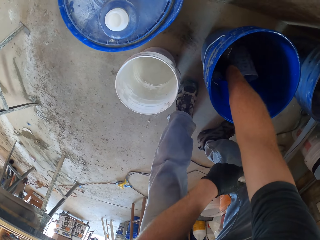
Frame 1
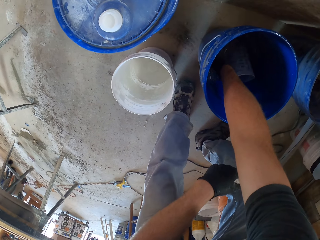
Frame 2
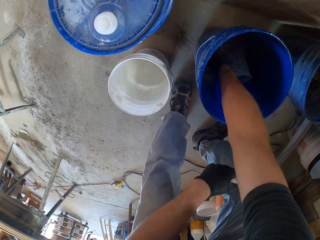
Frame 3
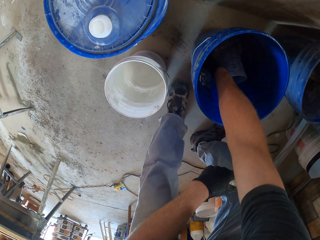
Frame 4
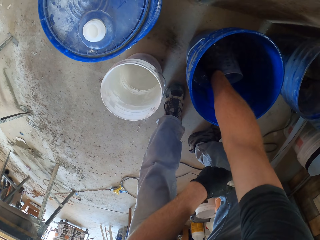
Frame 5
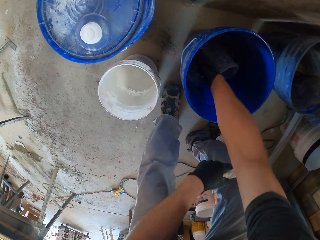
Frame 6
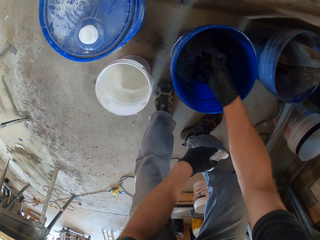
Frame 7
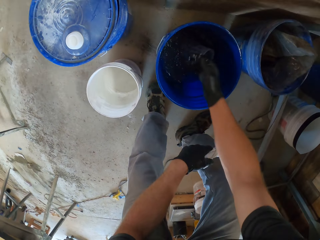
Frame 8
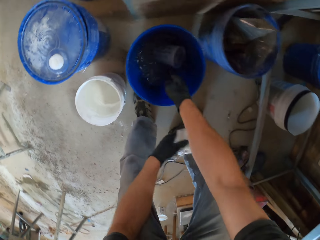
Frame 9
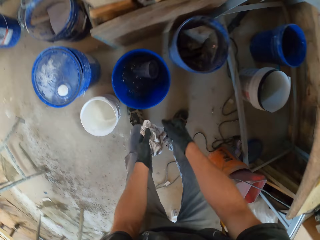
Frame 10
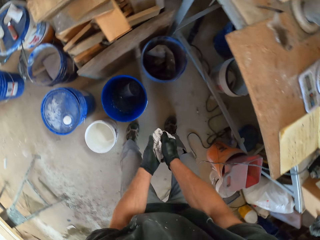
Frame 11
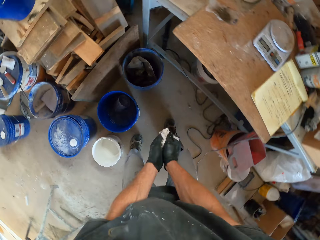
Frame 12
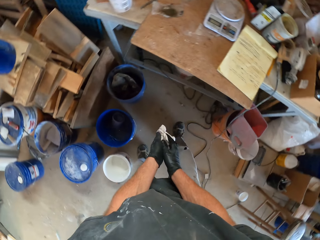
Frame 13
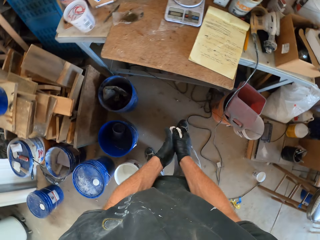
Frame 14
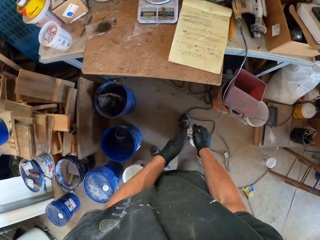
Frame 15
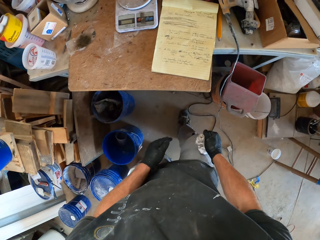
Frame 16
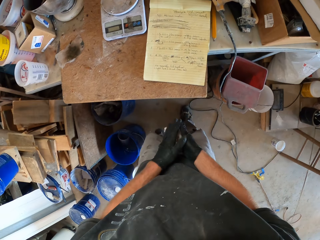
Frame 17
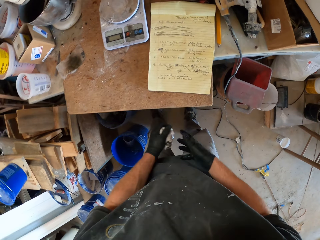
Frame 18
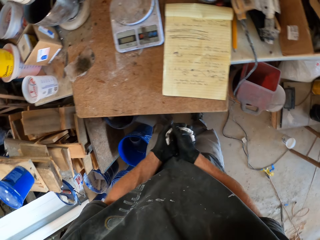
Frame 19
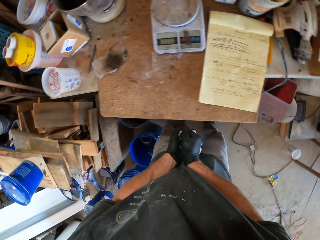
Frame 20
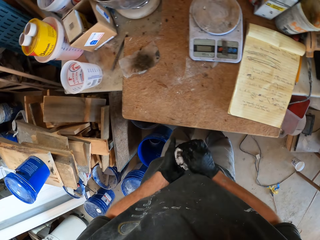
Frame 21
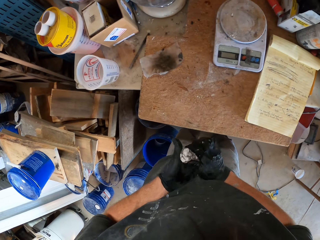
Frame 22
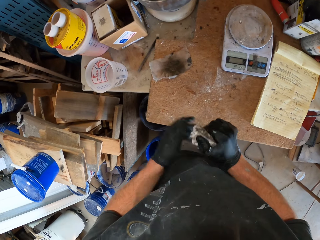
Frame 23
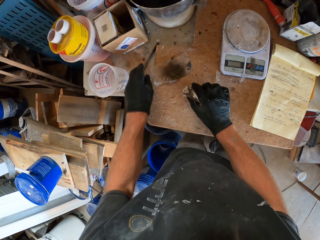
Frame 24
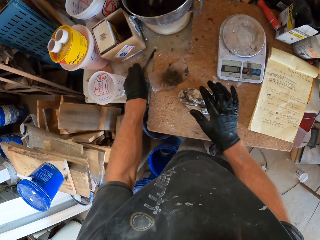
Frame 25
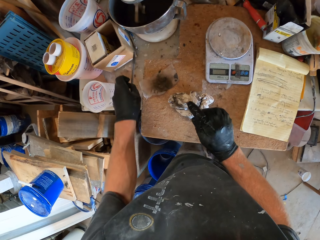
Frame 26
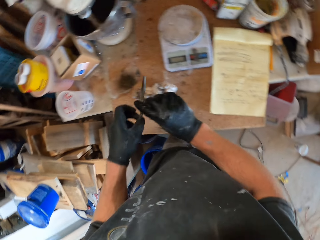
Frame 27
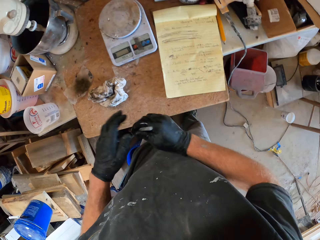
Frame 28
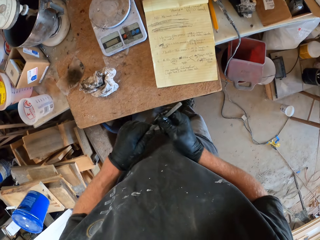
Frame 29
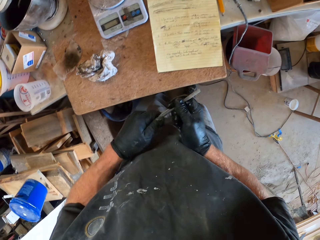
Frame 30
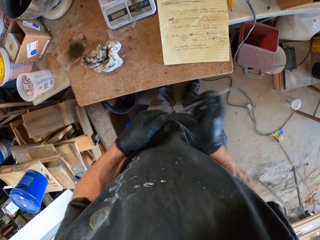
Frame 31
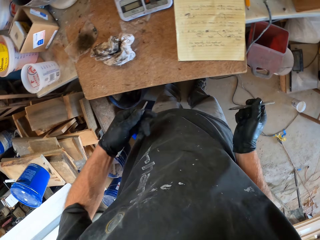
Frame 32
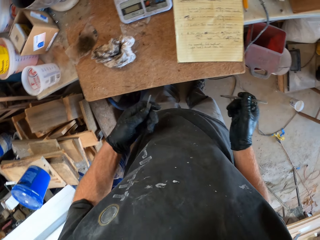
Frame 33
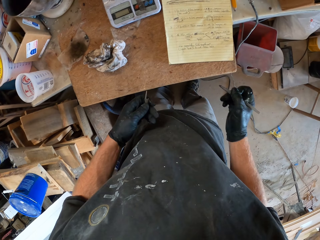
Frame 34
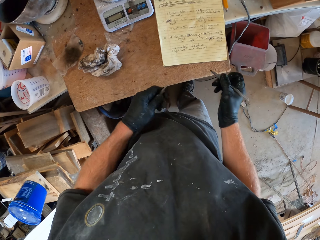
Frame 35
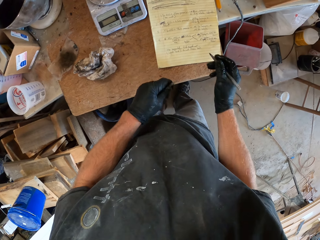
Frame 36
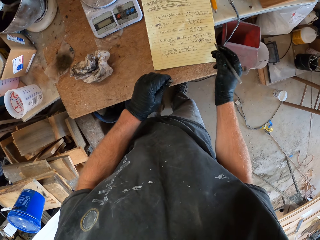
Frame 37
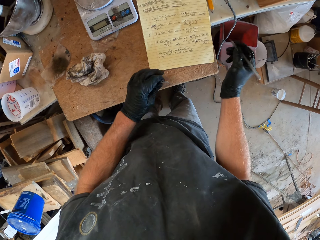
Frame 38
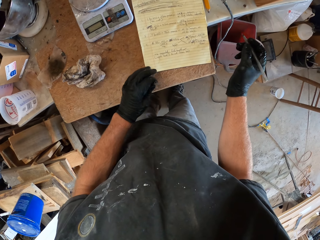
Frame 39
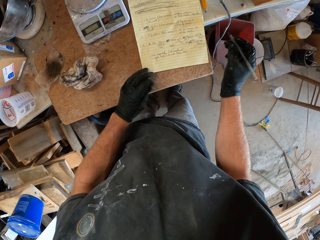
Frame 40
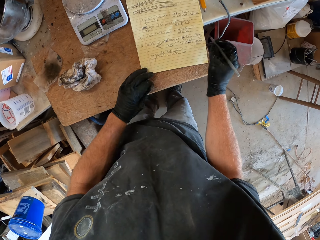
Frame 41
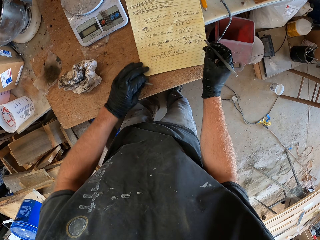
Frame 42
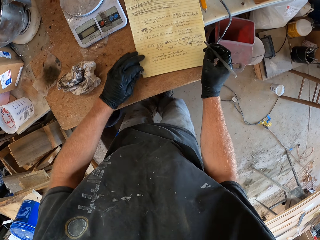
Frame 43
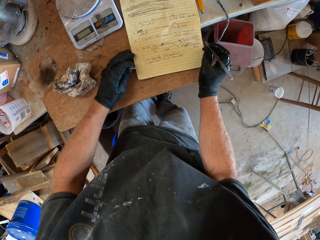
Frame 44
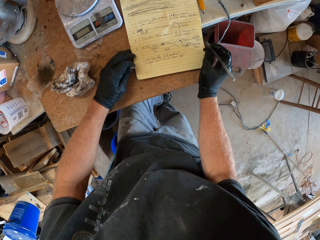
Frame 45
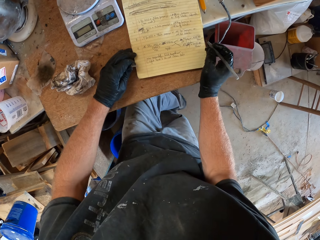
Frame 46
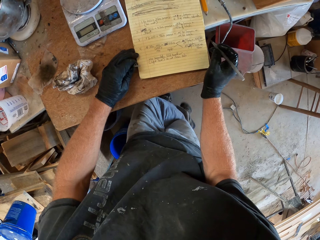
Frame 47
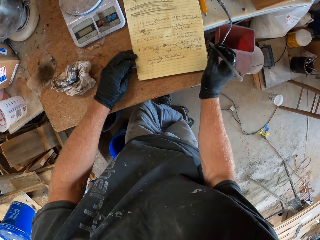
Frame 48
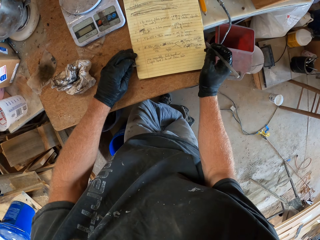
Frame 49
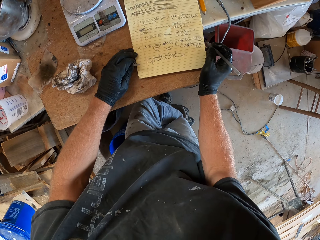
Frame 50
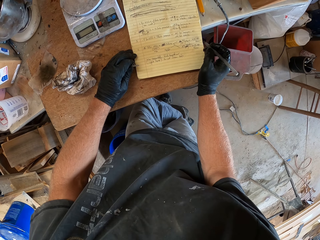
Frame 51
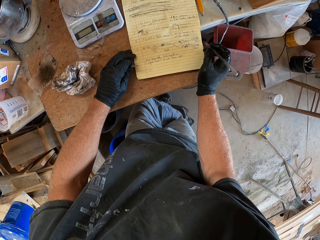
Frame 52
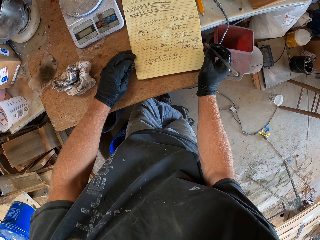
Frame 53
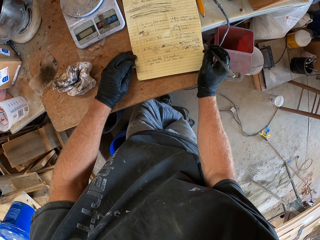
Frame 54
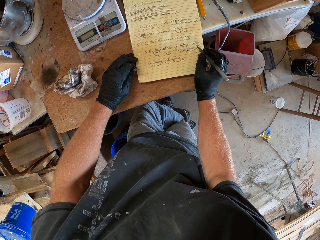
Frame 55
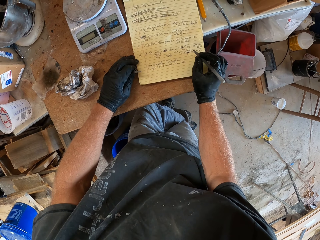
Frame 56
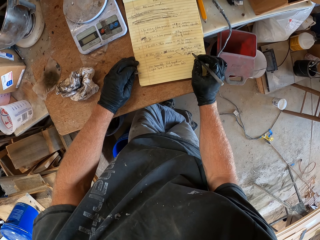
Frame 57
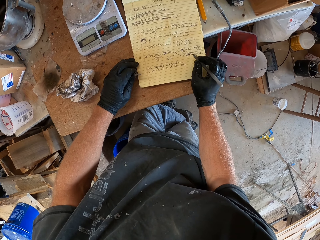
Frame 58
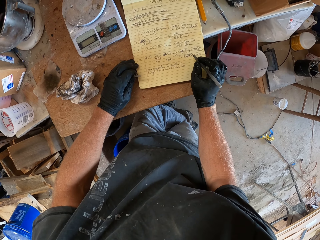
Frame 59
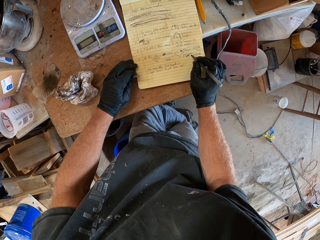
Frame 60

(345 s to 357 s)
The camera wearer dips his hand in the bucket. He puts the gloves in the water. He wipes his hands with the piece of cloth. He puts the cloth on the table, picks up the pen, and removes the cap. He moves his hand.

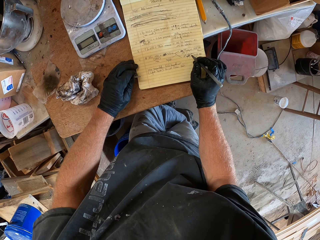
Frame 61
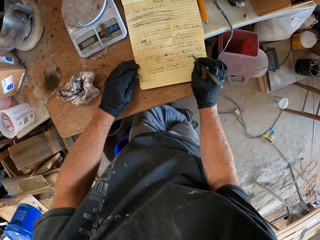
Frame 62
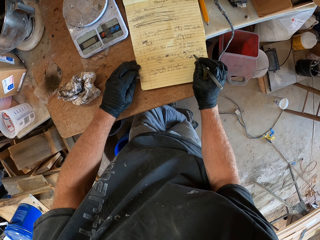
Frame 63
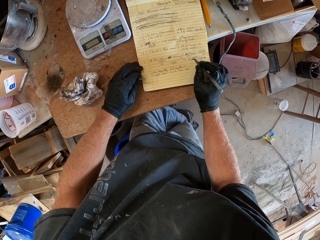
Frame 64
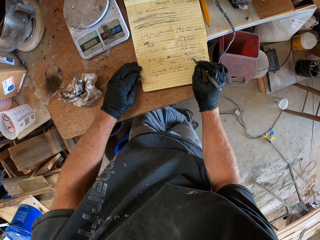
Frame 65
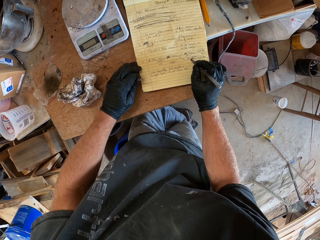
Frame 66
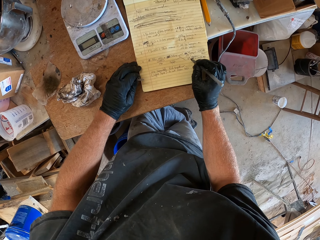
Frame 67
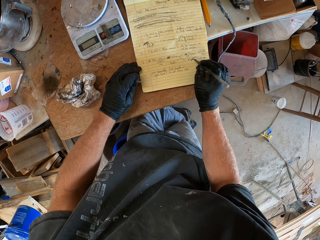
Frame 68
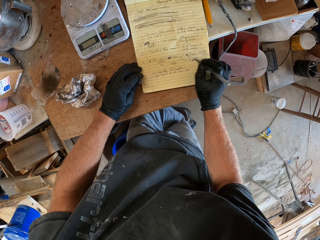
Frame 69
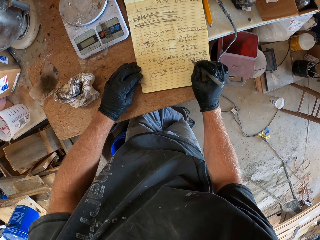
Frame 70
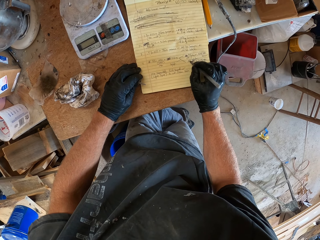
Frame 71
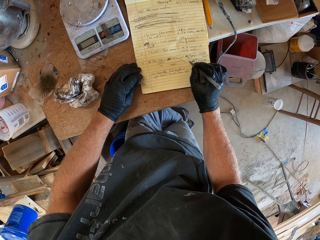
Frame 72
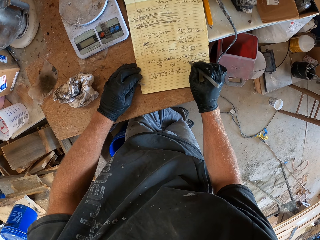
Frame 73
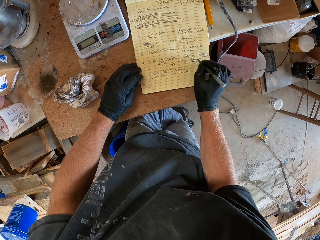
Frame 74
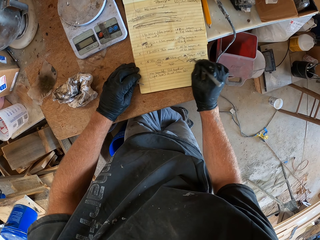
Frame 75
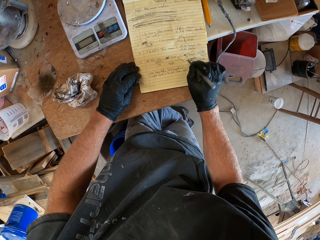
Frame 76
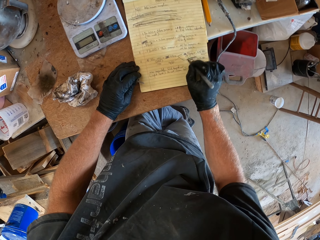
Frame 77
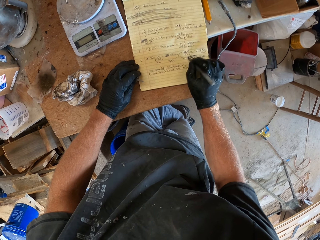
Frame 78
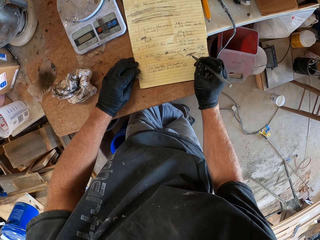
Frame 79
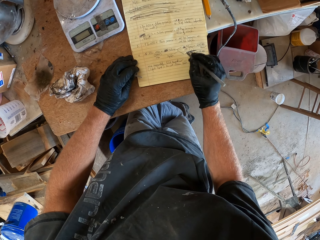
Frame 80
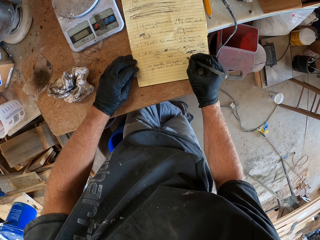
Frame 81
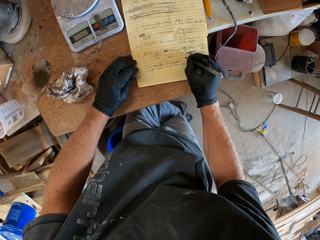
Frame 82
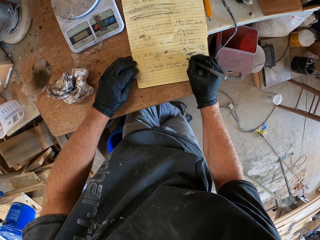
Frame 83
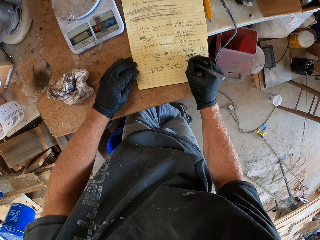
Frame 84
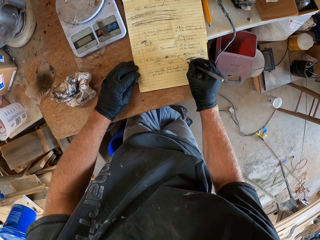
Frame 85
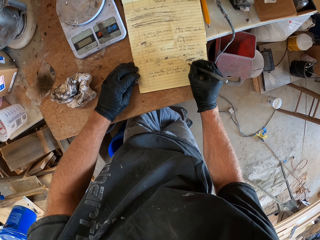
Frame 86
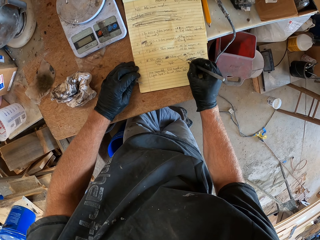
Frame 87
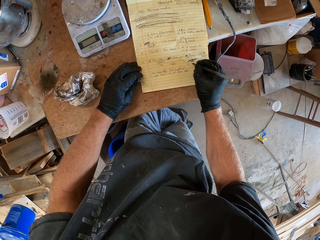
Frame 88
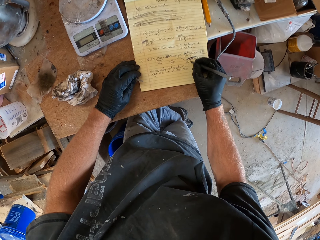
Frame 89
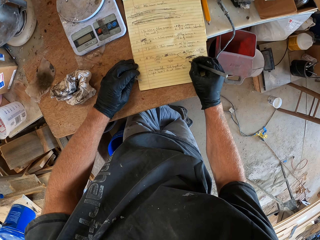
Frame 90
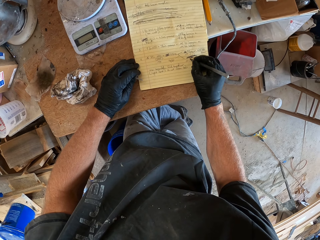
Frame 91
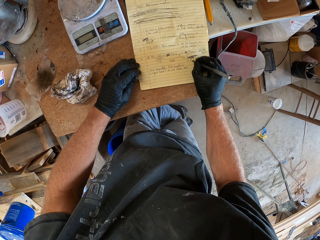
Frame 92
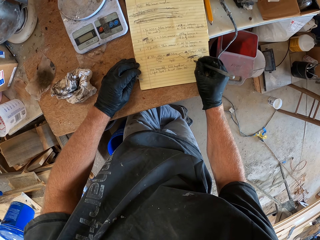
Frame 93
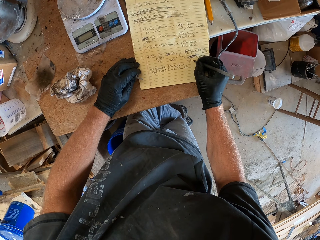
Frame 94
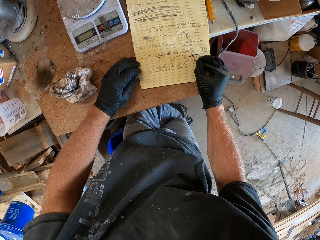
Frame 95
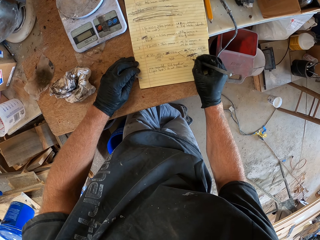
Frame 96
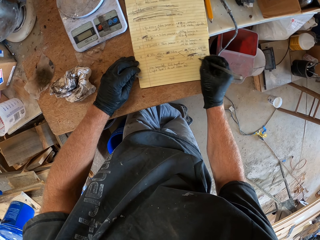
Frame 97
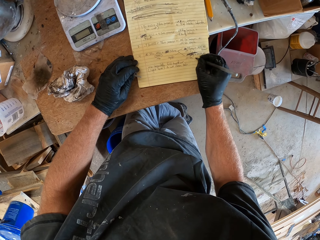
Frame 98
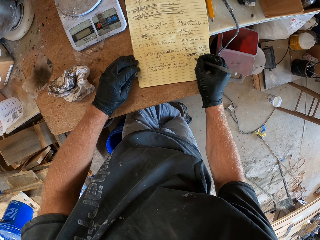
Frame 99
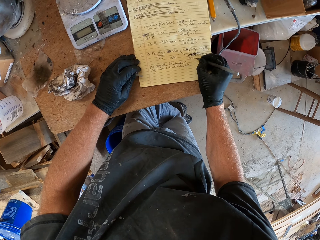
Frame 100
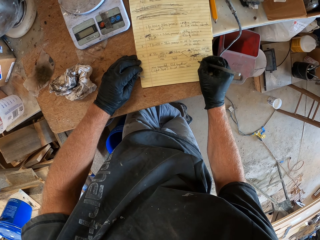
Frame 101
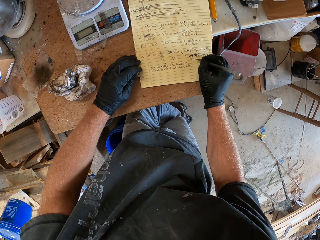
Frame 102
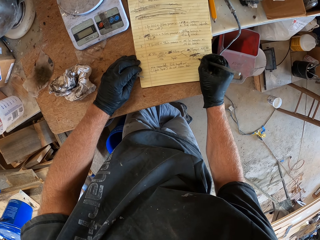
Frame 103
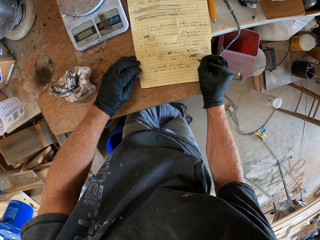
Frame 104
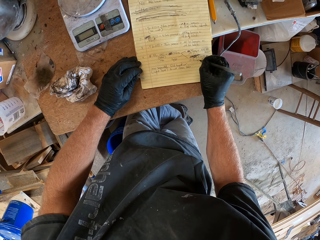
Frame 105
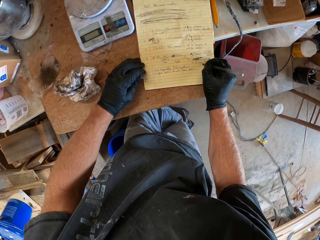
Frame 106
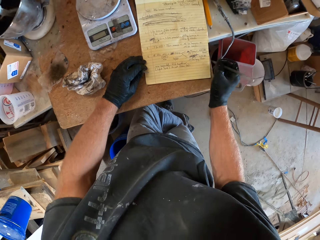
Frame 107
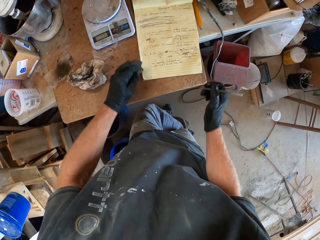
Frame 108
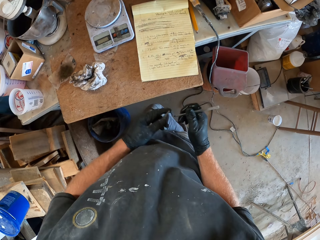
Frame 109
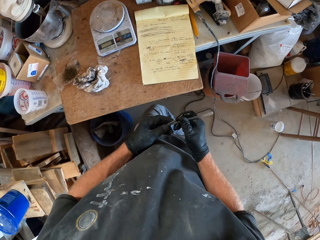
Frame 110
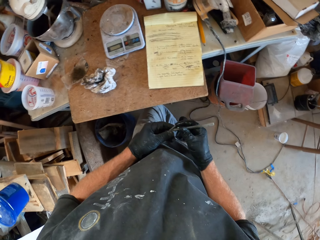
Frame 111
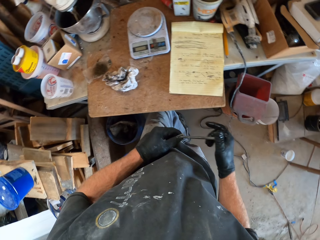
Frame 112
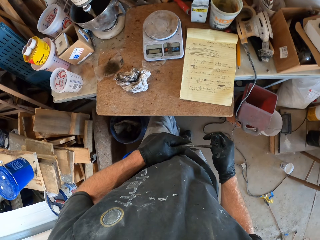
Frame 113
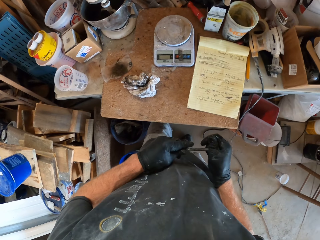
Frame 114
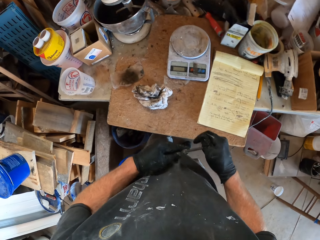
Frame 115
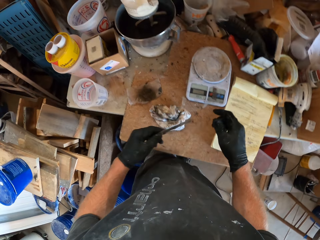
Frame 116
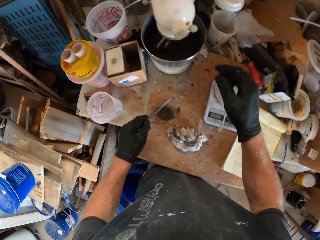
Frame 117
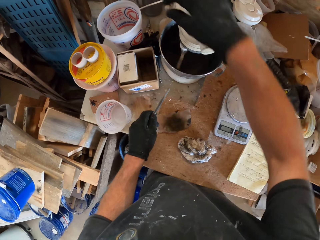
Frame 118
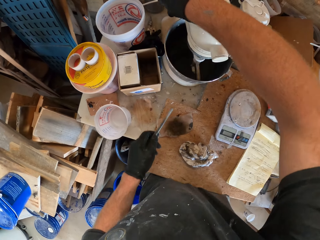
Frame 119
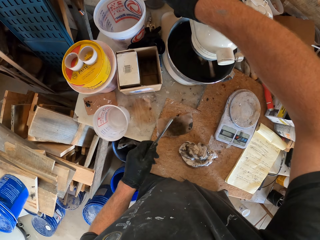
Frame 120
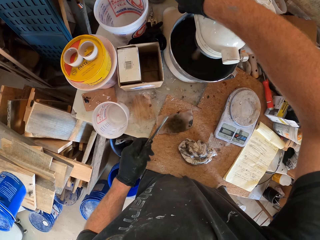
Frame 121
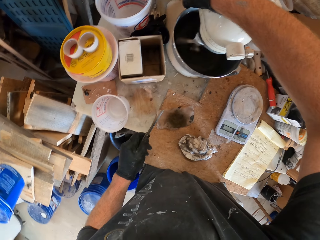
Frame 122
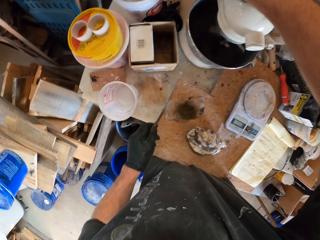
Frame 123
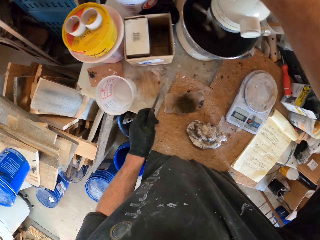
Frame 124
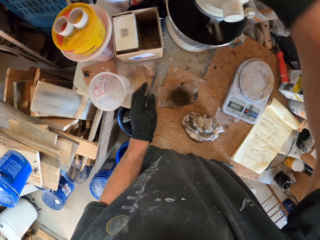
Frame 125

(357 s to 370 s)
The camera wearer writes on the paper. He covers the pen and puts his hand on the mixer.
